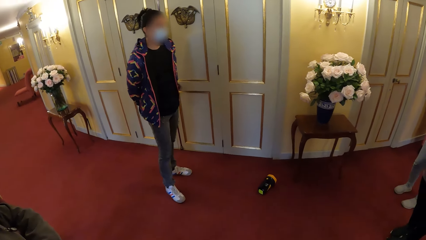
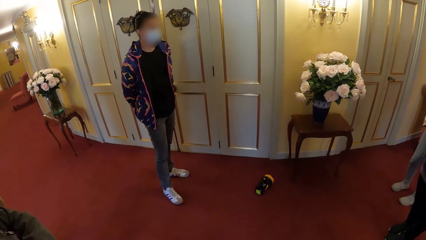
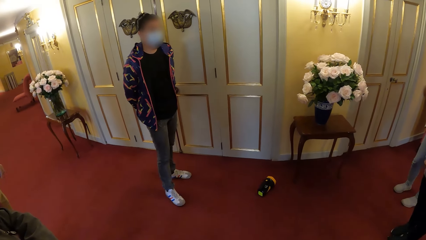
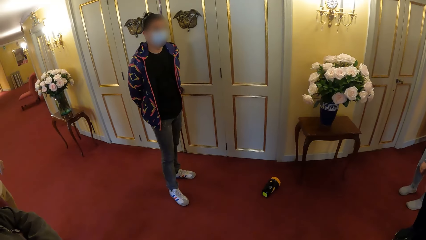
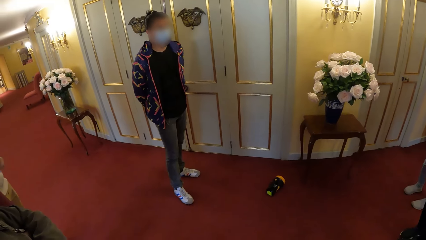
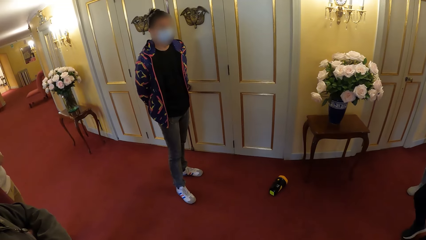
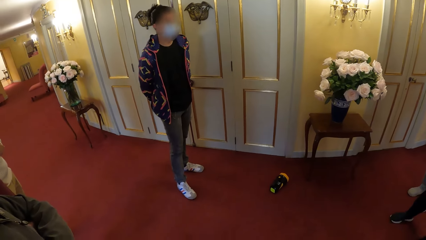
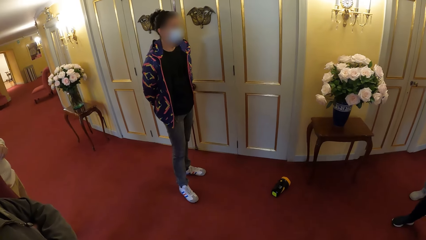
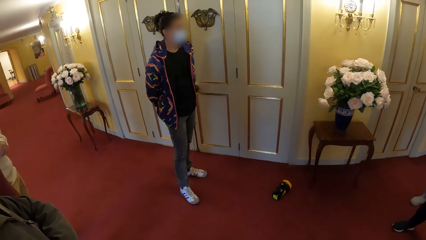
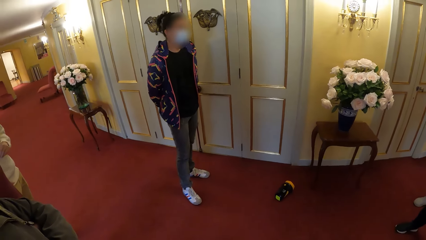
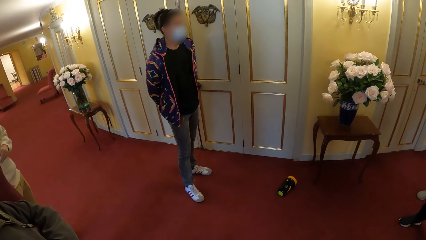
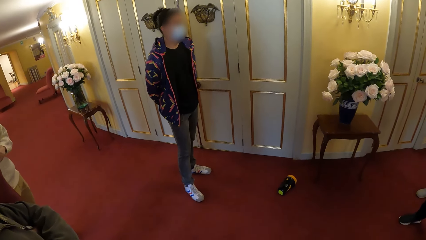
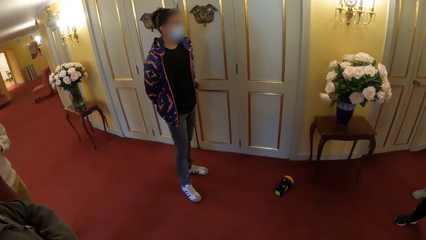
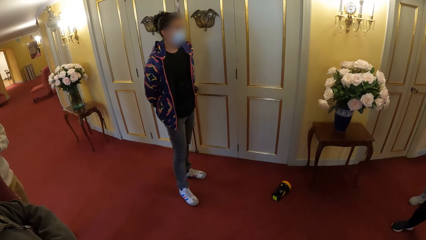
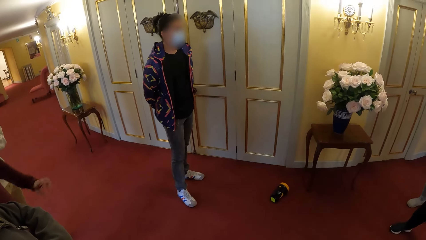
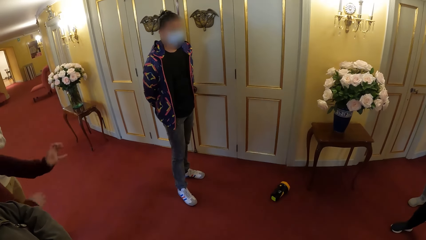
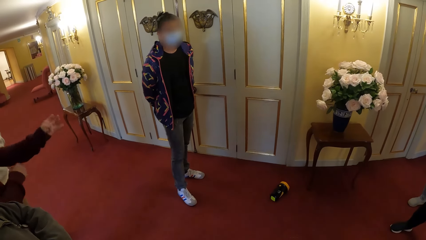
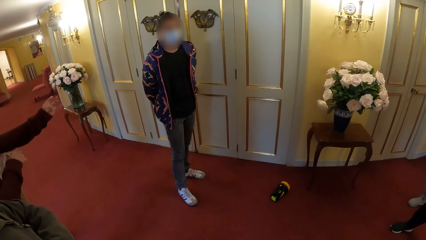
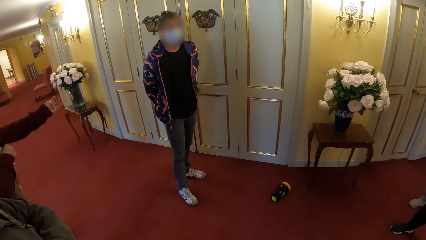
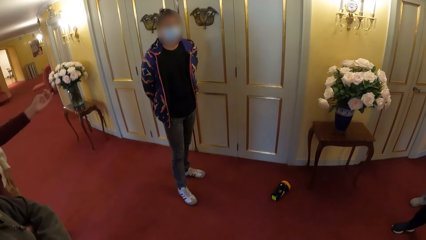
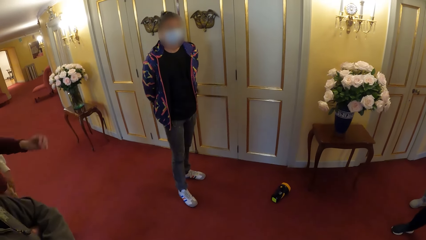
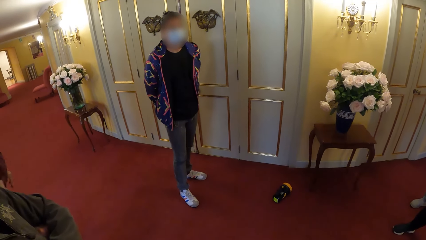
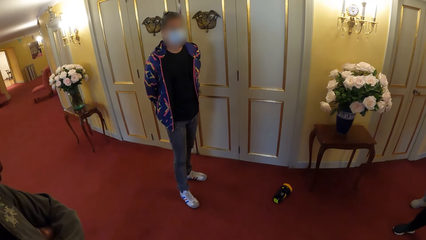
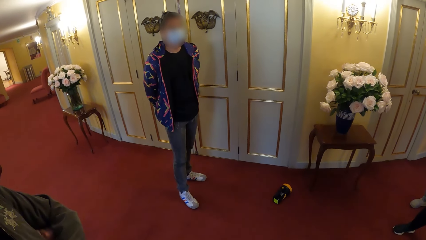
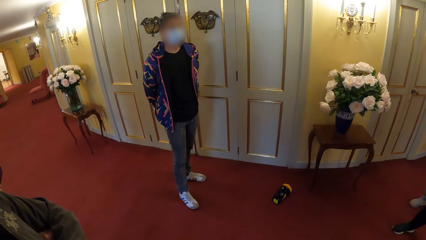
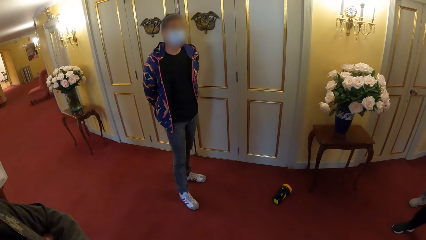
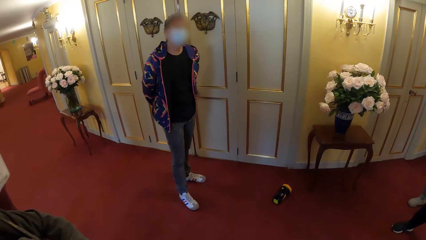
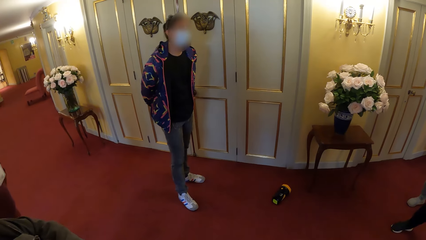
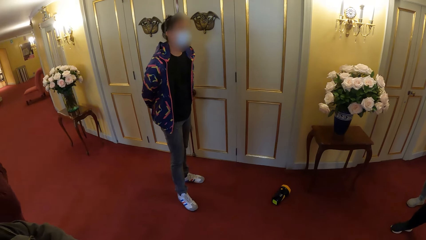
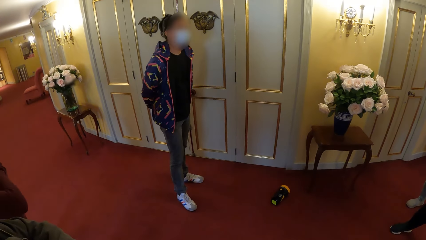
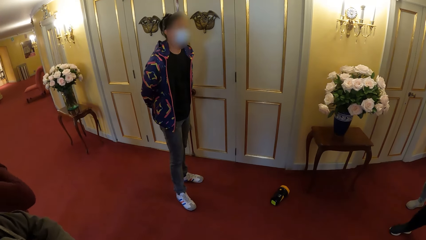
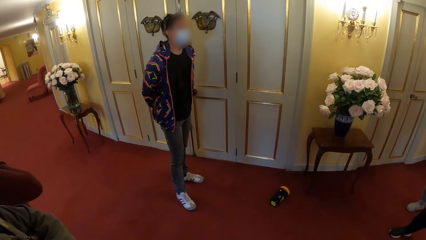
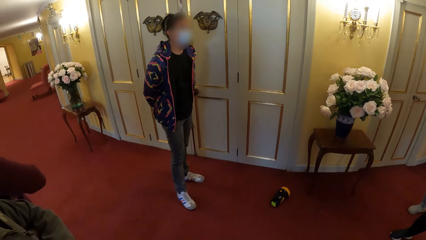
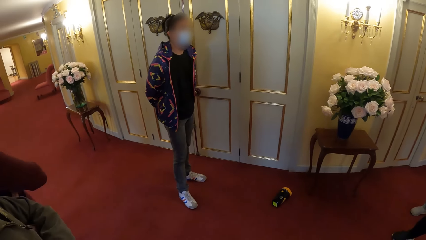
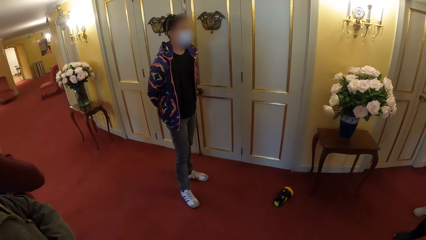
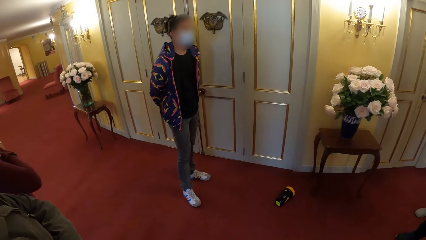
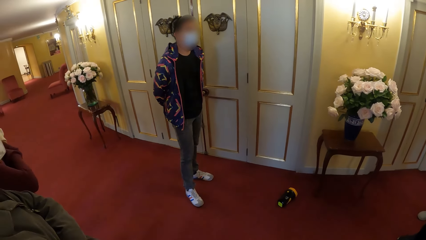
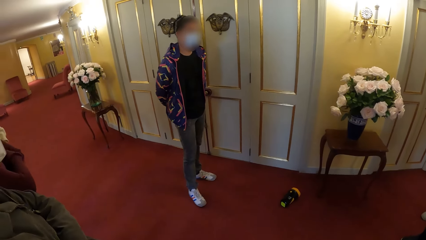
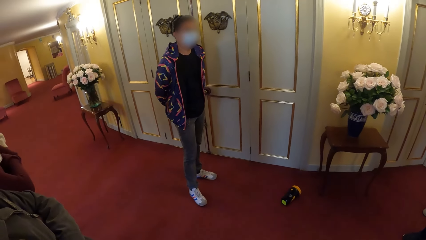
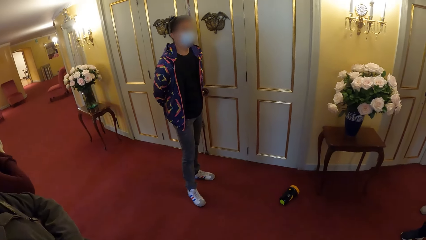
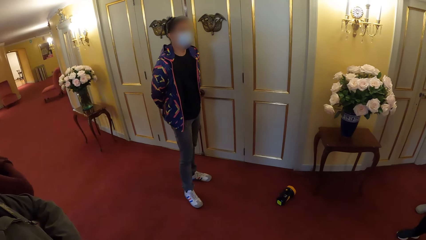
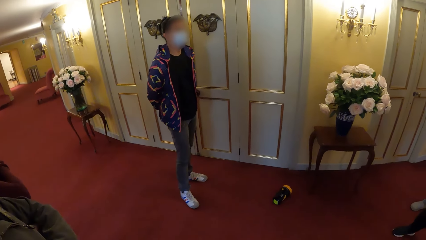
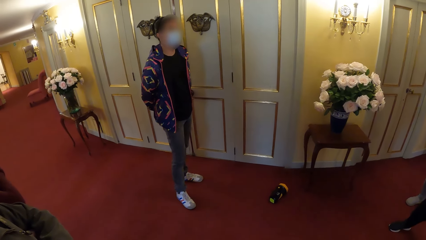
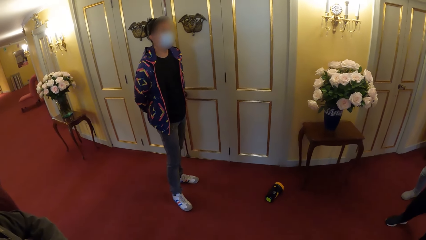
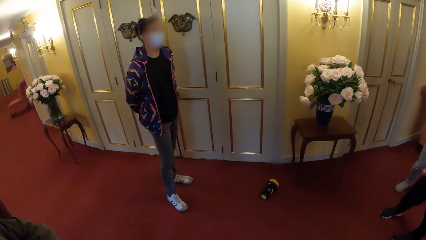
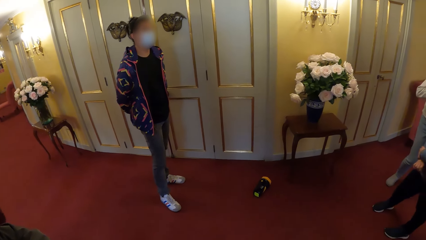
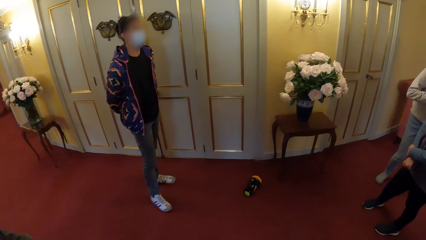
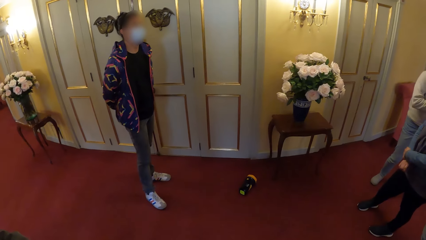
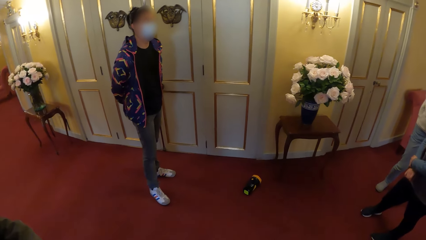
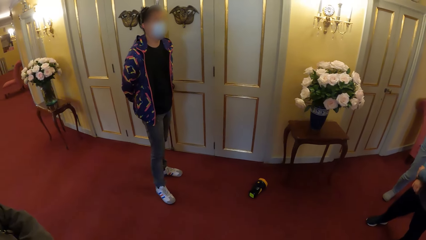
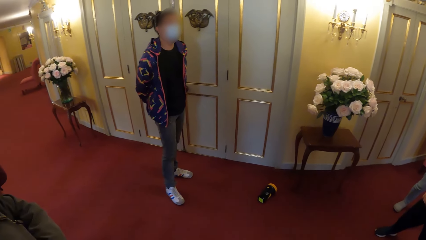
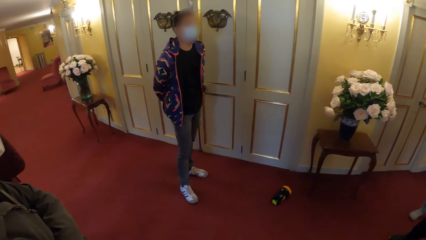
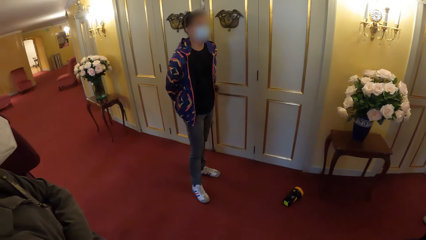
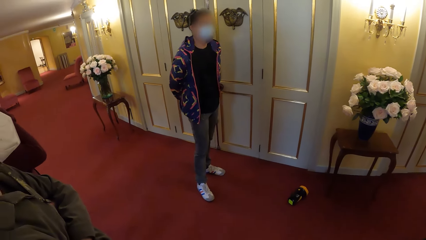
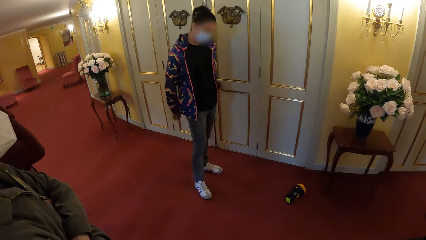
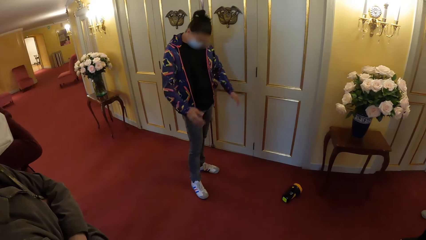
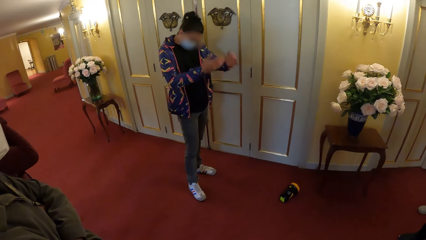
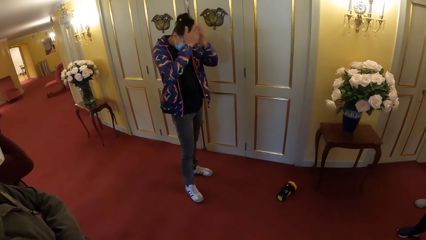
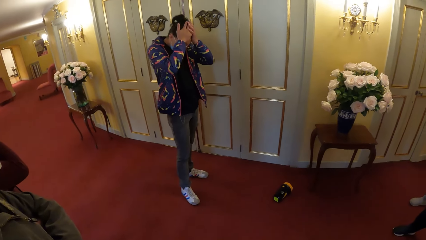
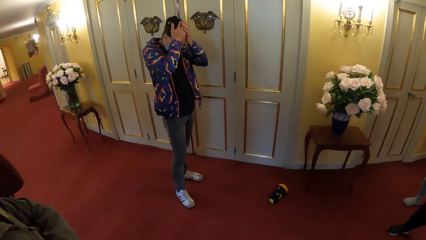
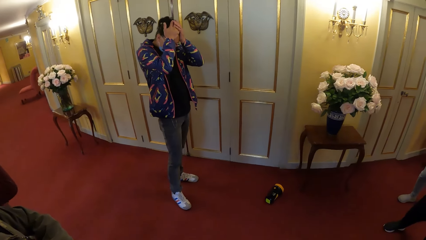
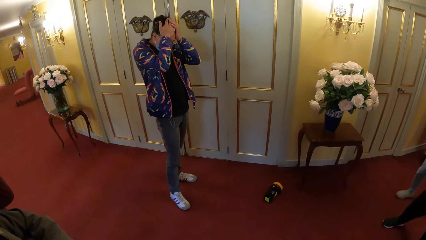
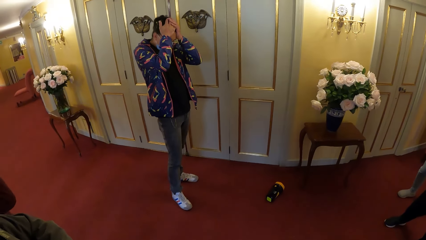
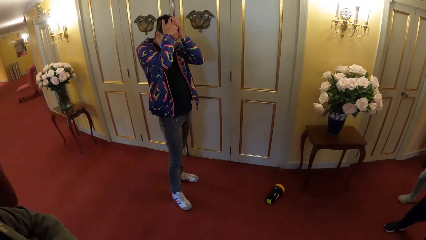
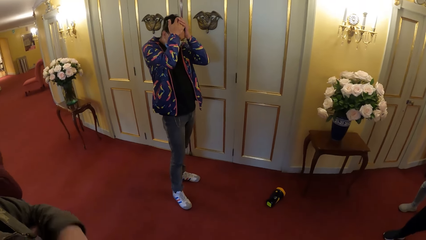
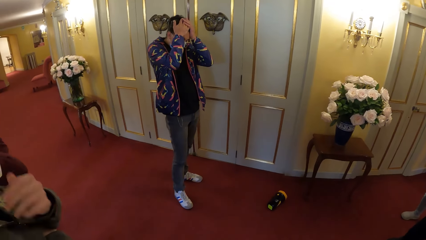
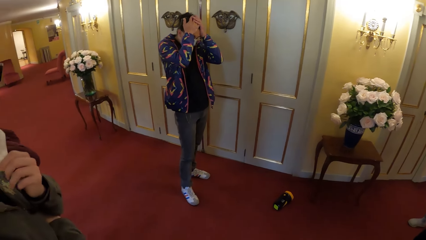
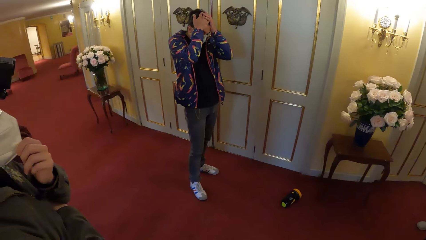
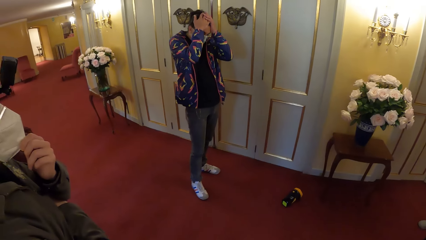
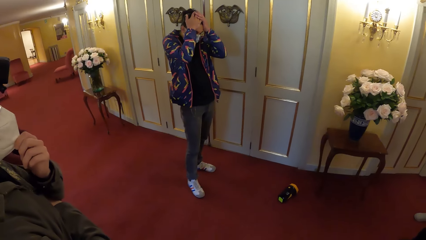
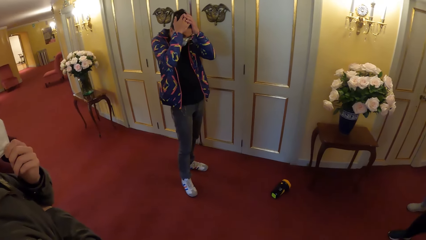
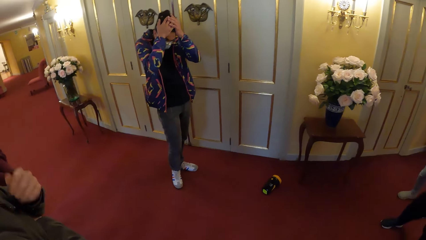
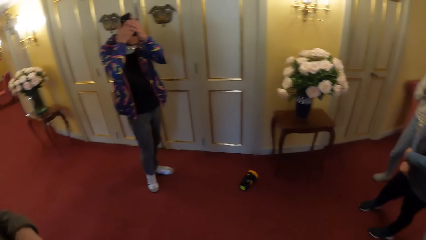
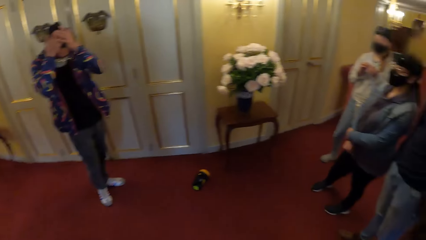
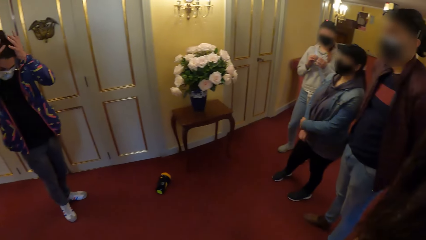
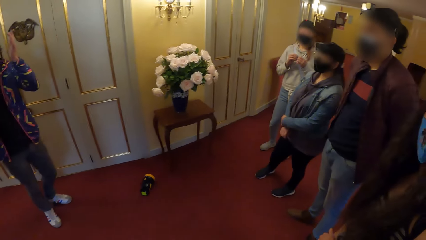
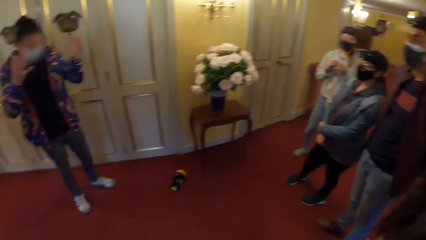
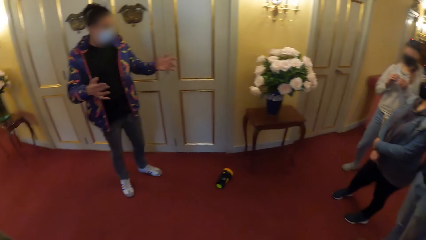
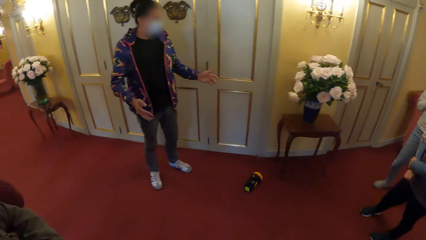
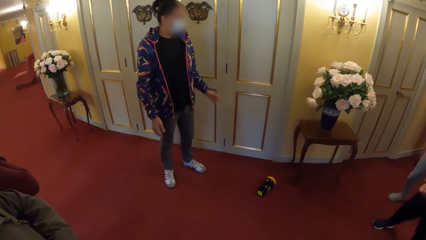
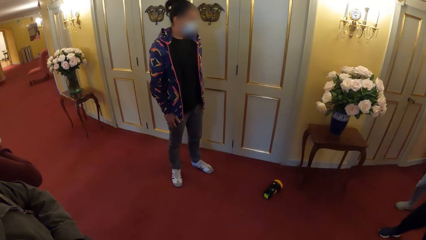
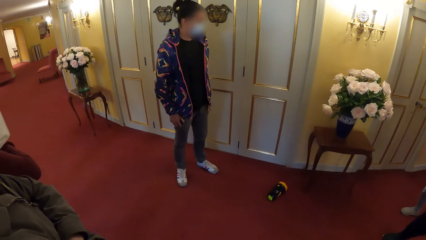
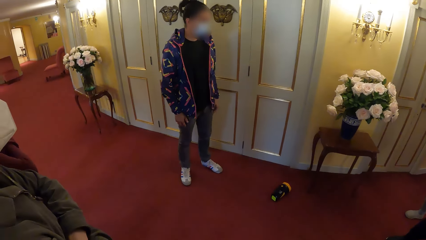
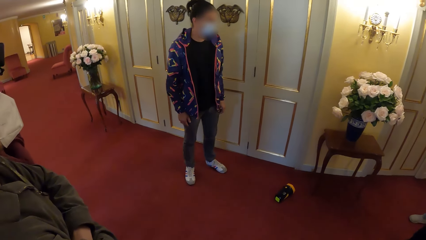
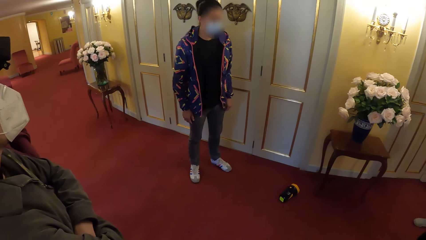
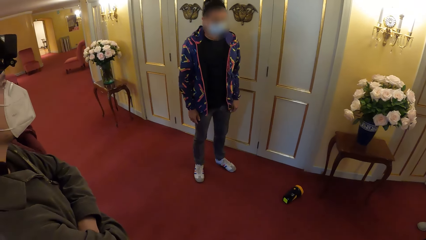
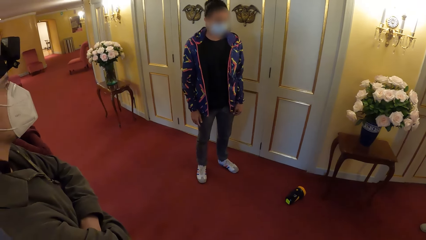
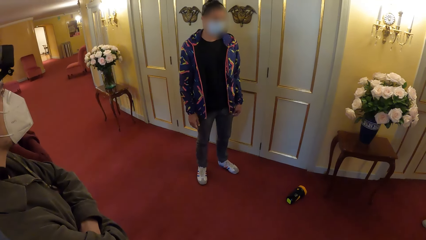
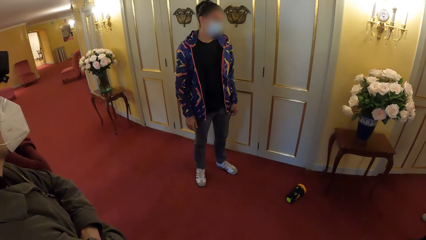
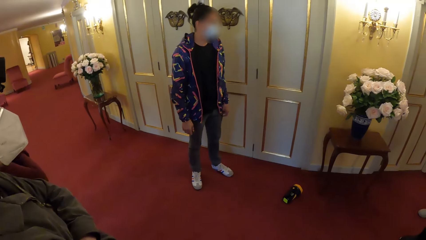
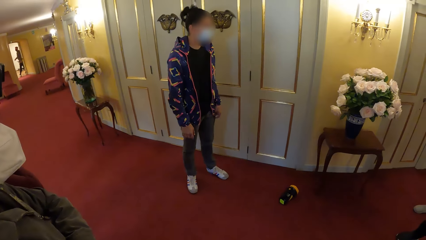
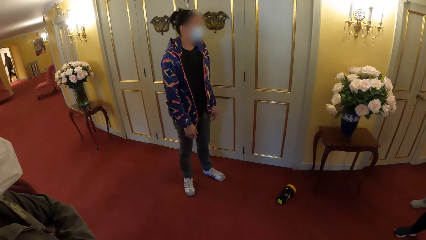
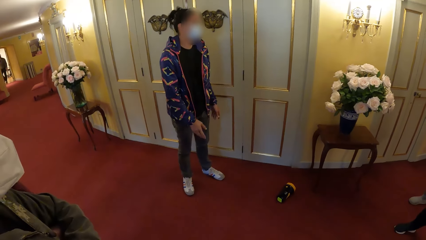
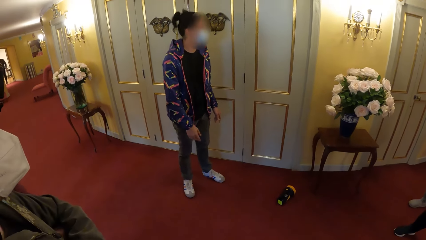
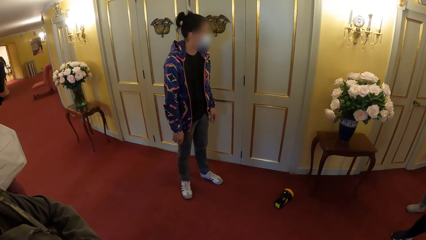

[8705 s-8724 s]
The man adjusts his nose mask with his left hand.
